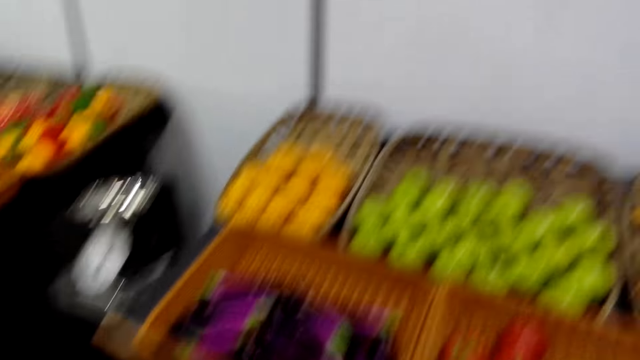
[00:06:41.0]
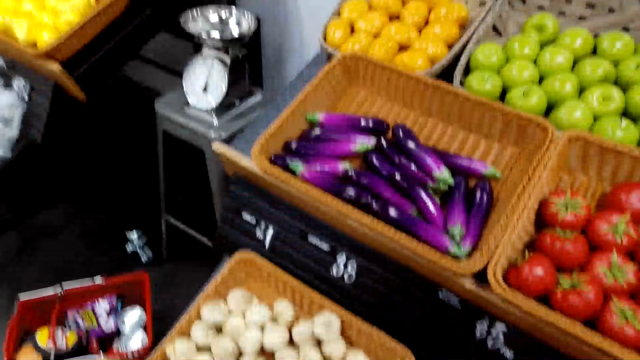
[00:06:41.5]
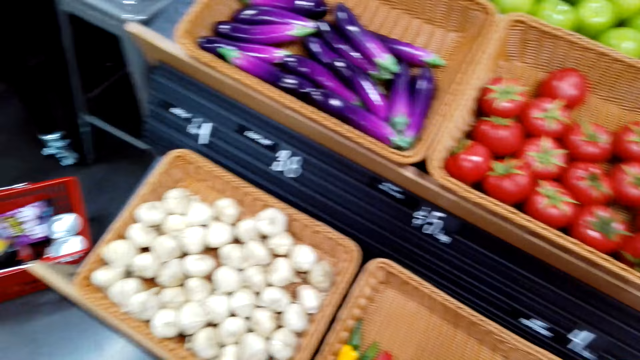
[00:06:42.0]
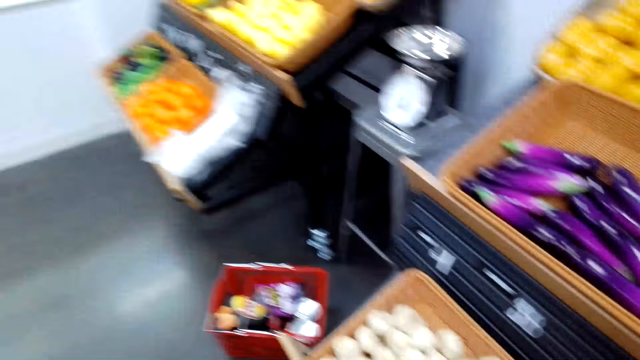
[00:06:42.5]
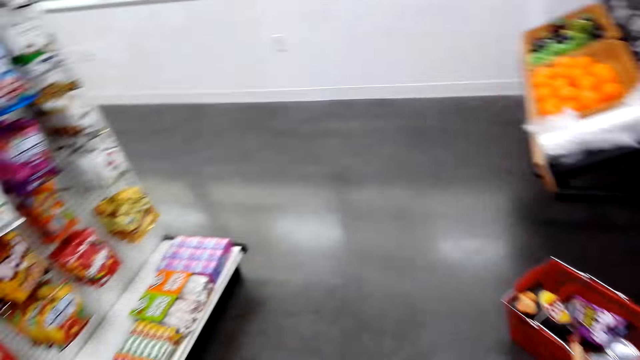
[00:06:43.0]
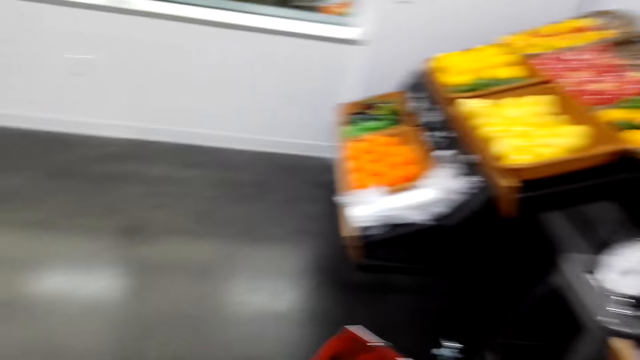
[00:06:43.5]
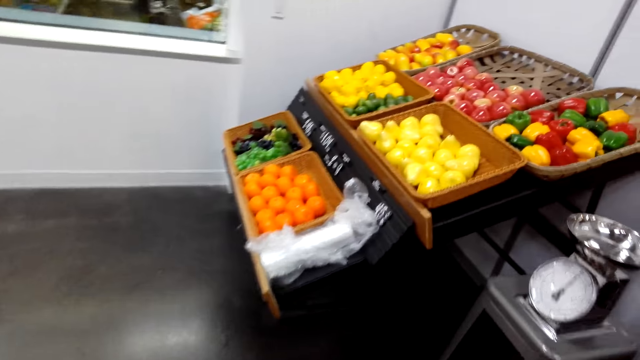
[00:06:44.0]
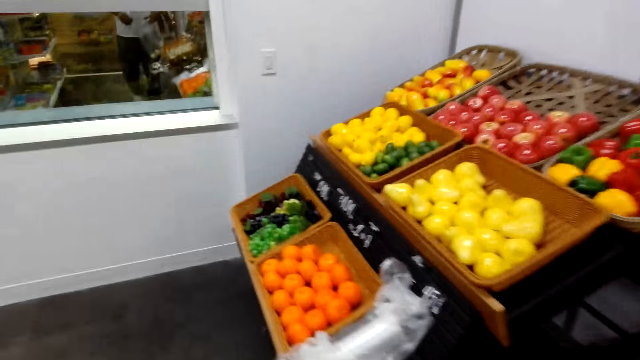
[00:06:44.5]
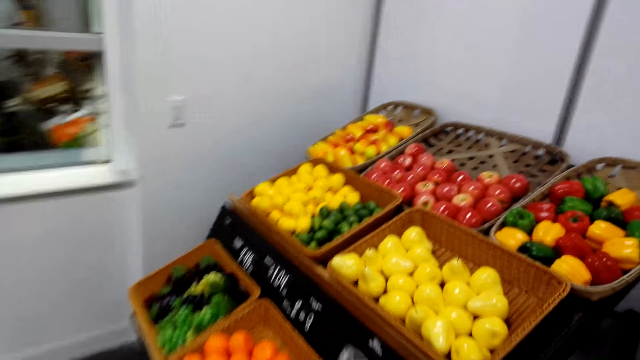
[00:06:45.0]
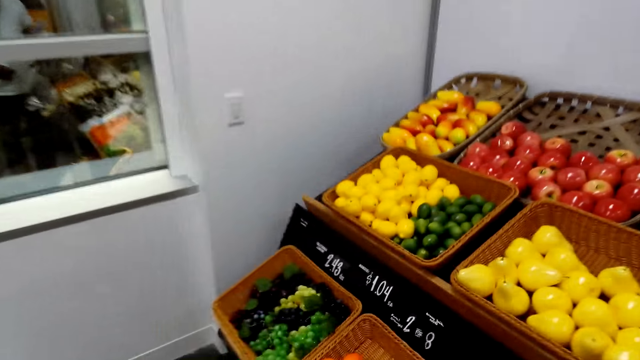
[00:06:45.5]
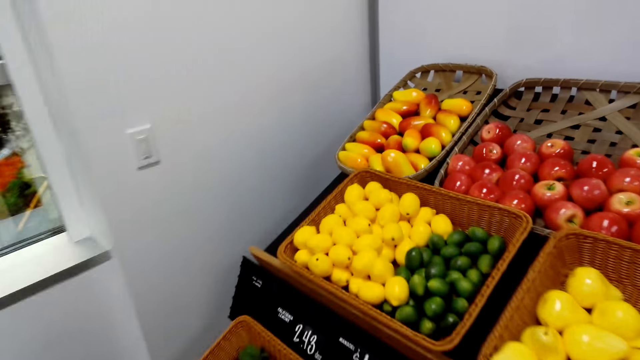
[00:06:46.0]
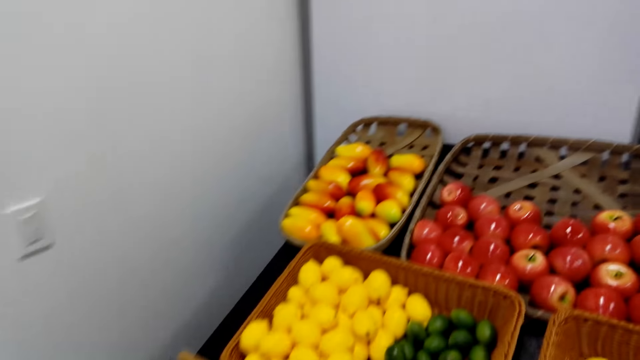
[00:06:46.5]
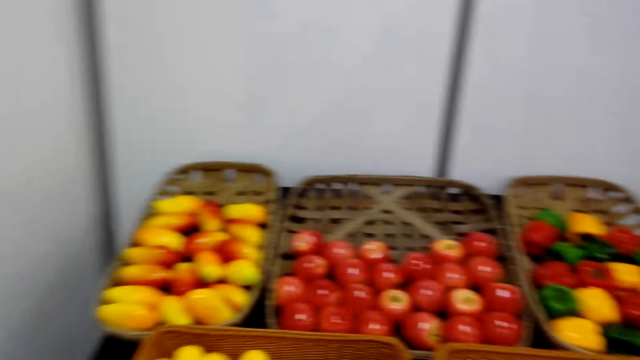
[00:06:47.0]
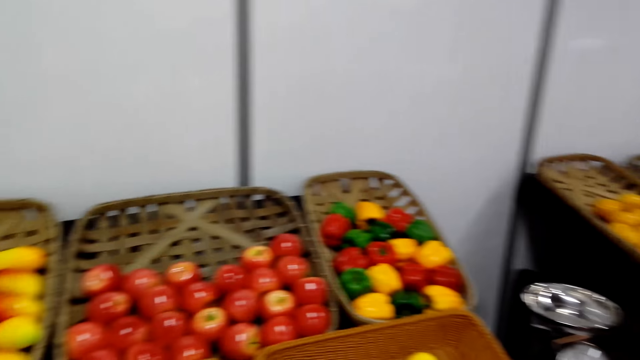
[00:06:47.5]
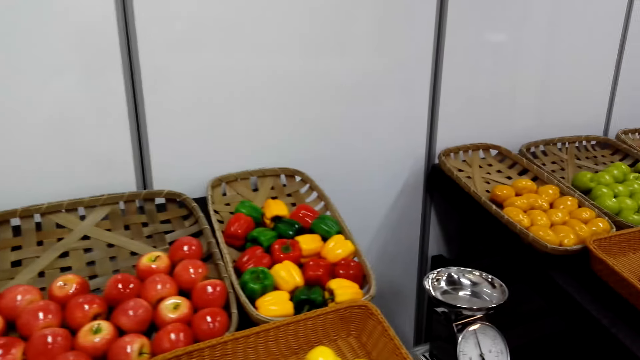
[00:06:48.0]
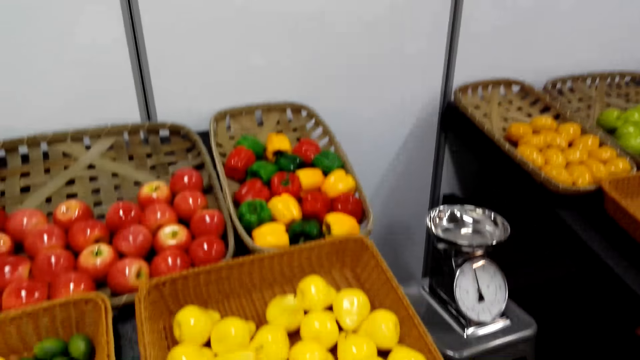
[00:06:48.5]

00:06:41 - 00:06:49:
The camera wearer looks around and walks.

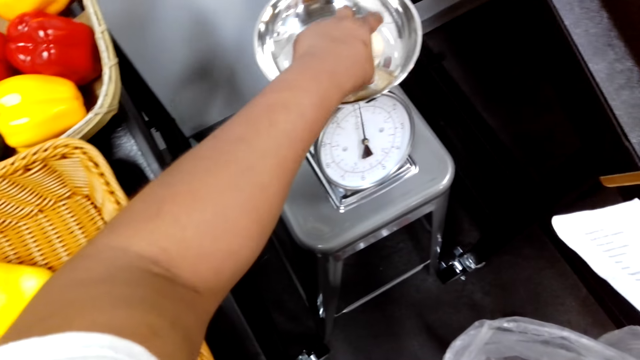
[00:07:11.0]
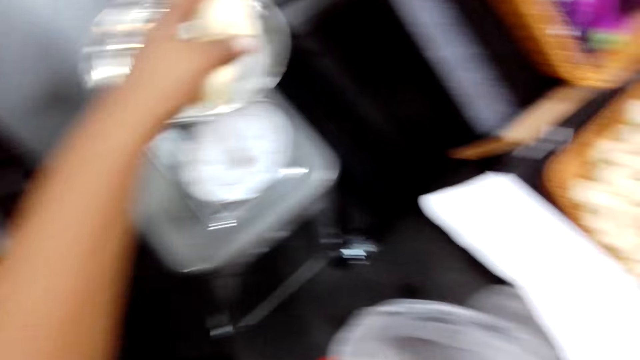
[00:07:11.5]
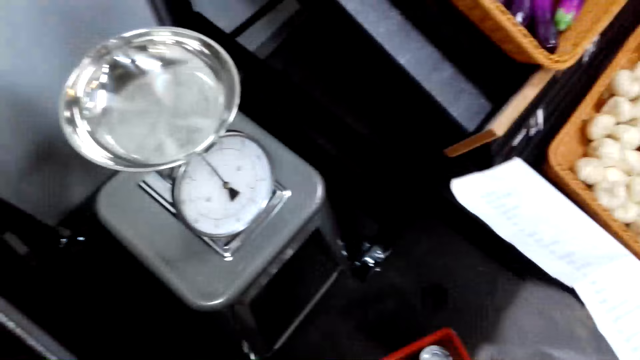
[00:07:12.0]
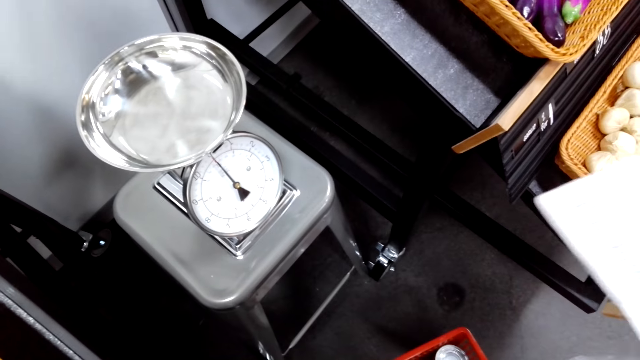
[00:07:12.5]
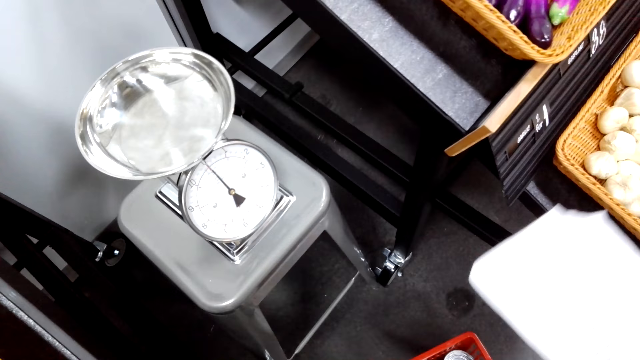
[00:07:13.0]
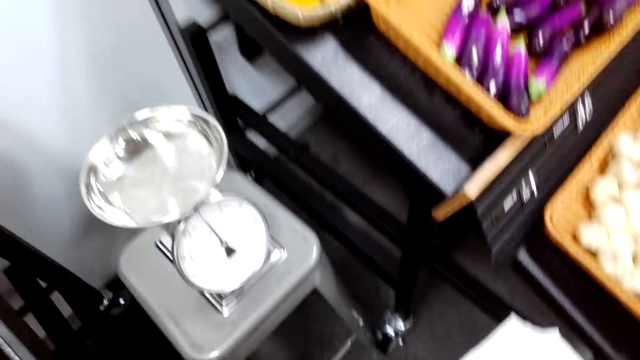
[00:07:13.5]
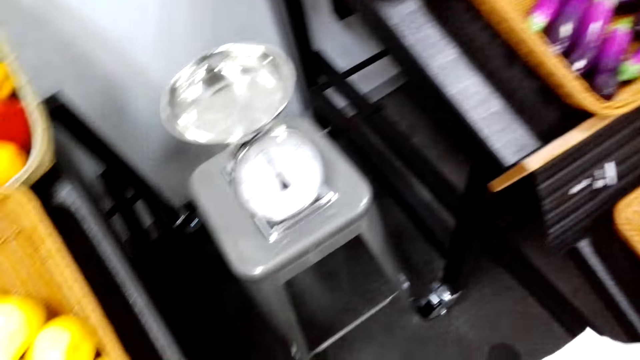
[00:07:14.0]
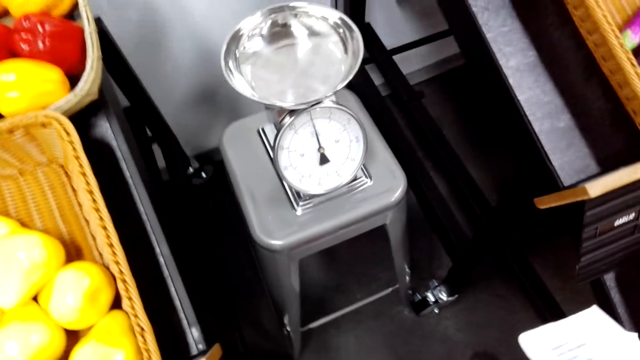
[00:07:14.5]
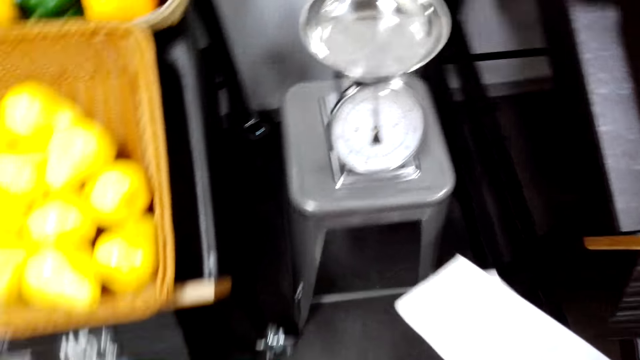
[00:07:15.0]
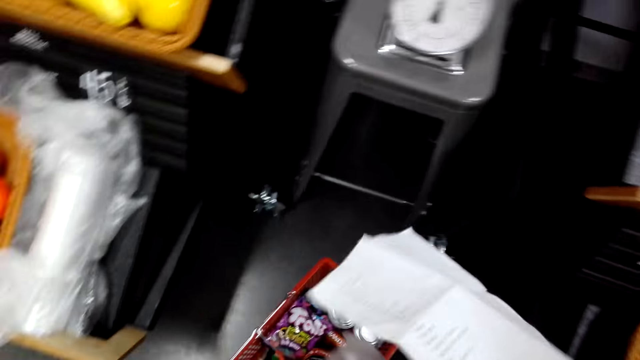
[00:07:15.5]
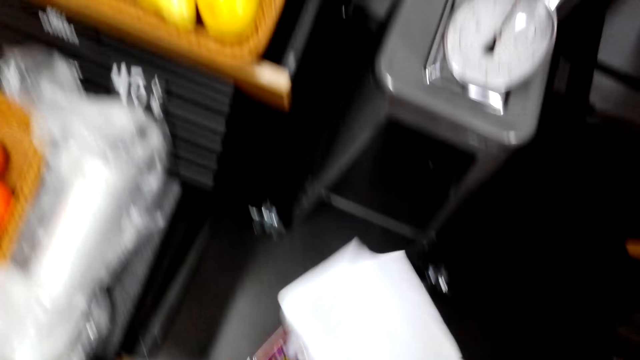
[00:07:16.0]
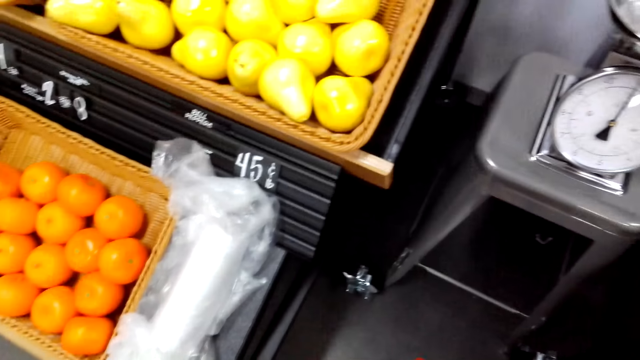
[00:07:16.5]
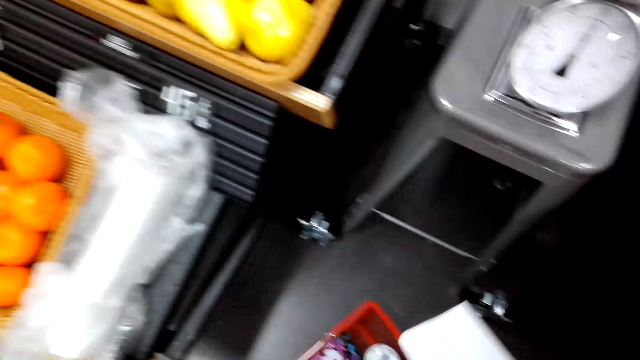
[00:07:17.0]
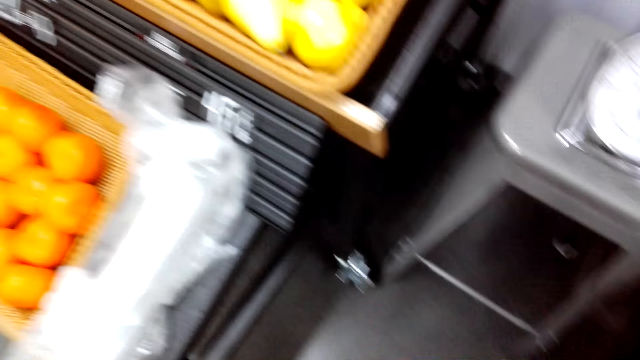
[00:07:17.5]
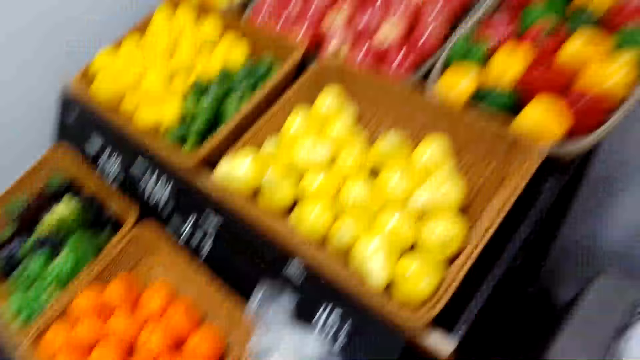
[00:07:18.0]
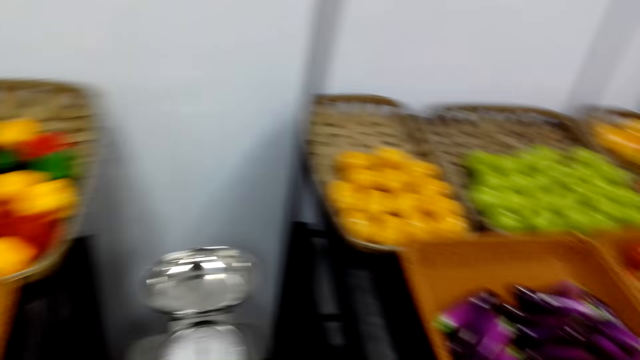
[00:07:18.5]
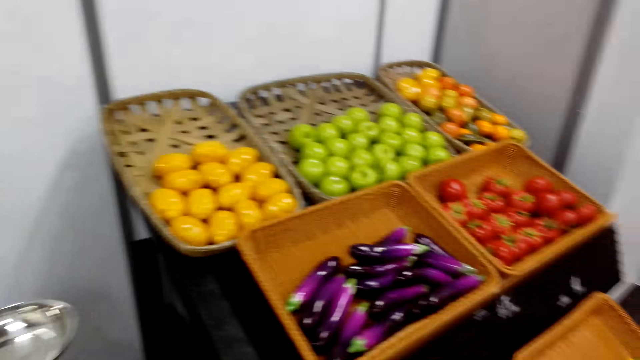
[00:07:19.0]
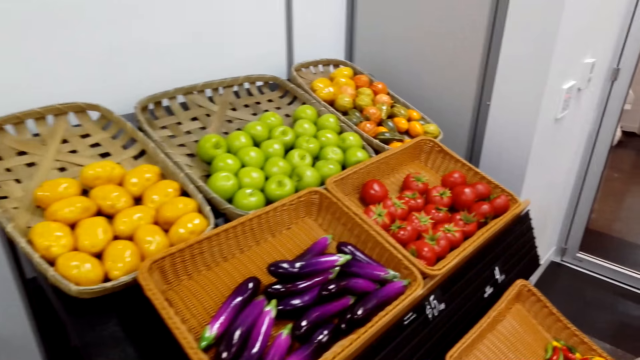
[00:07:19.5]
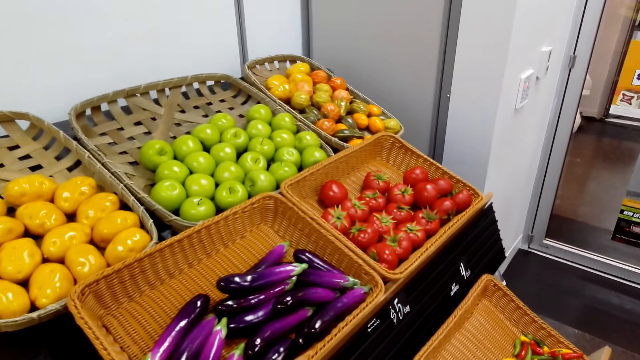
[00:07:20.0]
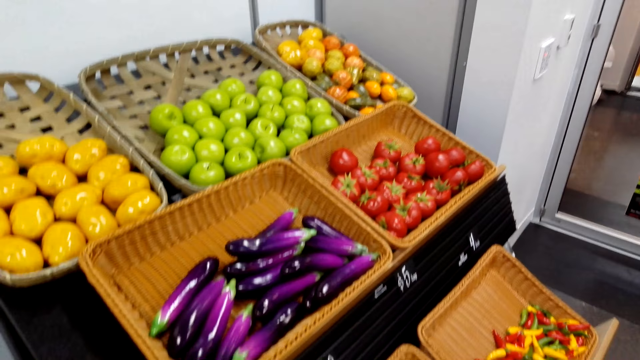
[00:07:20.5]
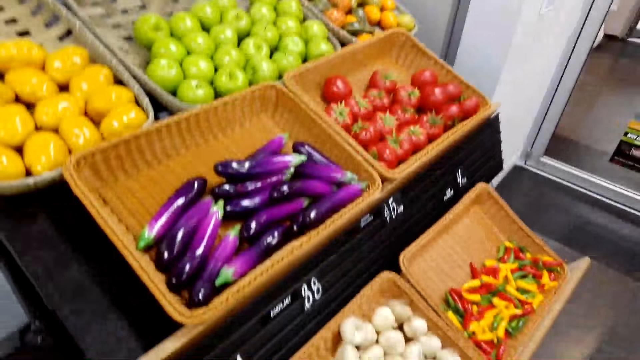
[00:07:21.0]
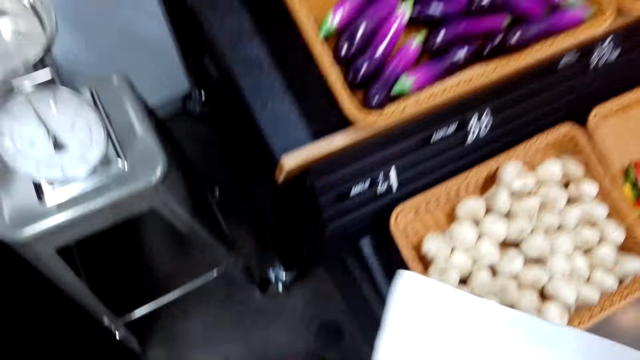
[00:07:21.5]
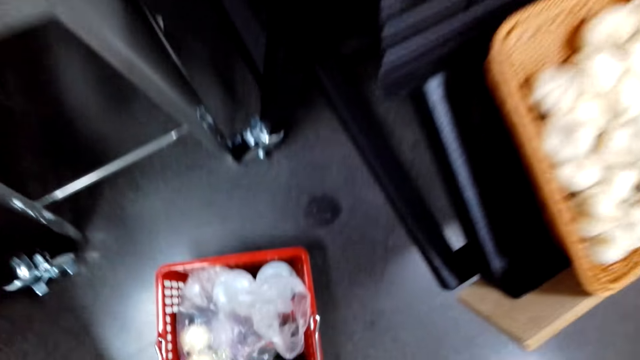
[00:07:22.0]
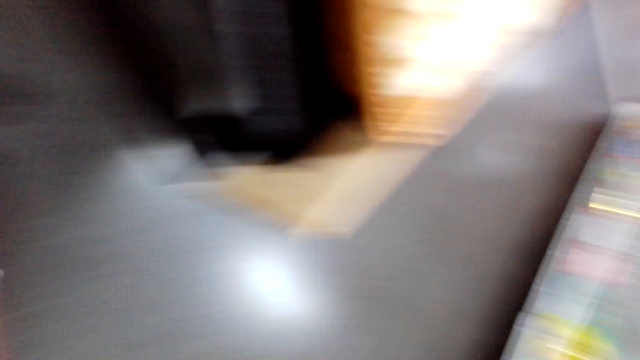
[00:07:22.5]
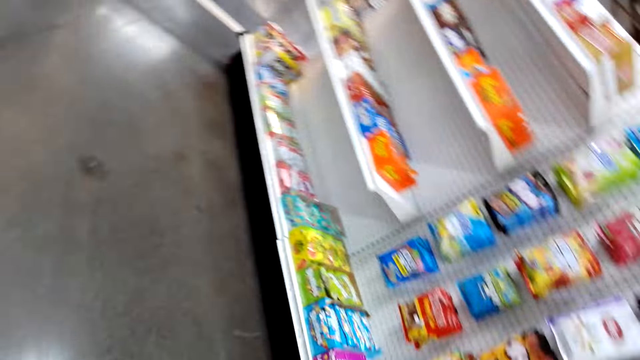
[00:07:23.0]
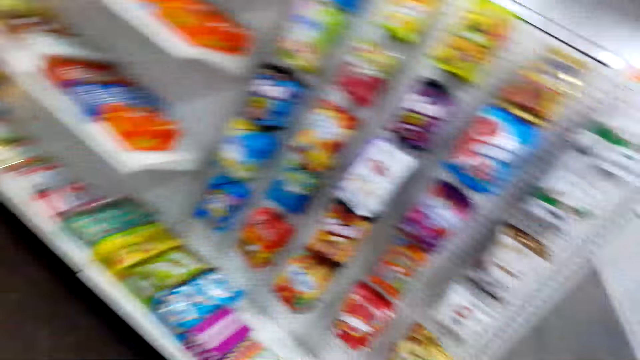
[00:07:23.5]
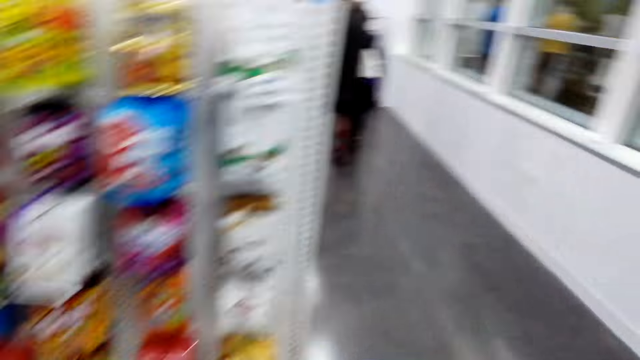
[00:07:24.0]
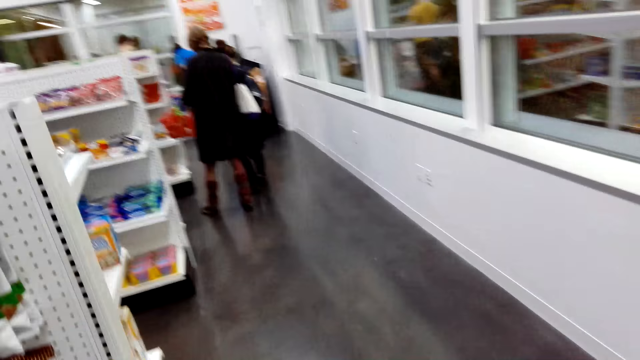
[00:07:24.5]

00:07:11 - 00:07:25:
The camera wearer puts the garlic in the plastic bag. They look around. They look at the shelves and walk.
